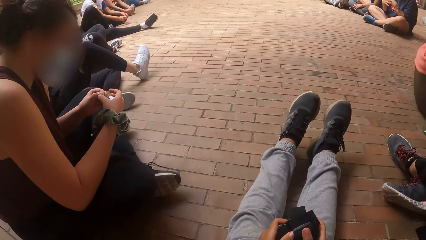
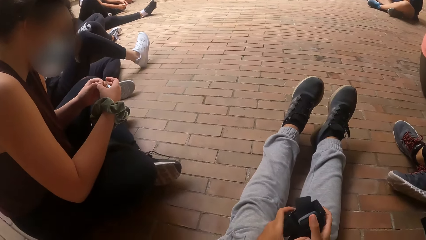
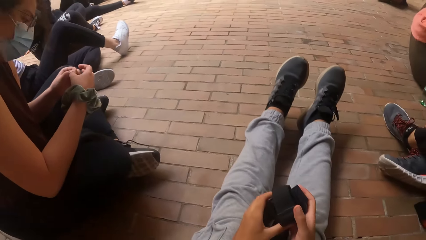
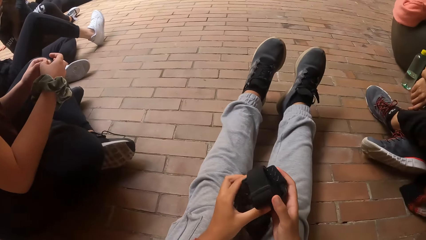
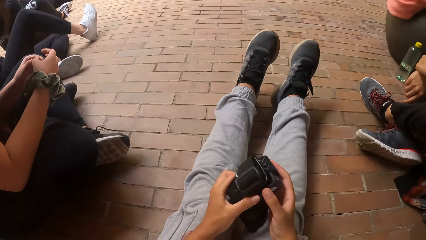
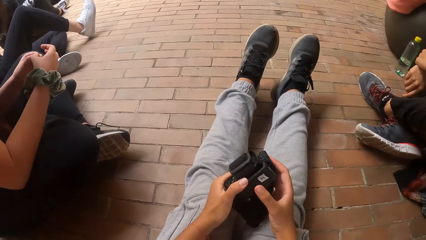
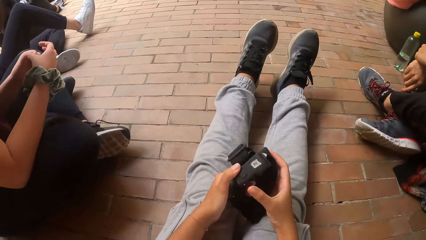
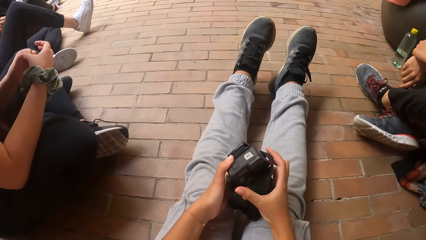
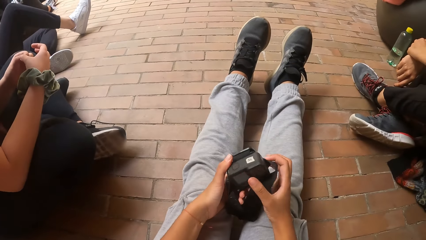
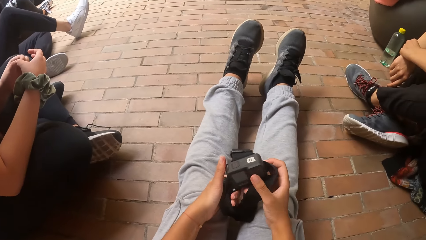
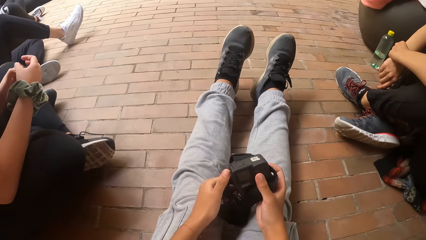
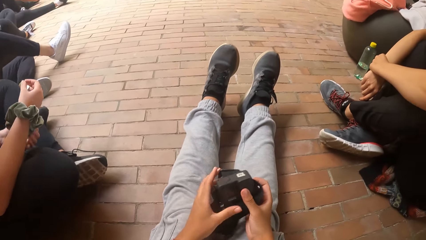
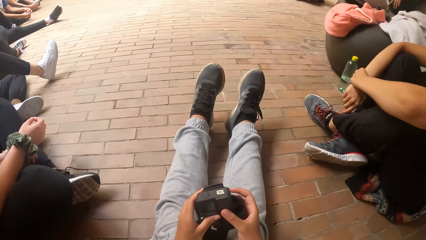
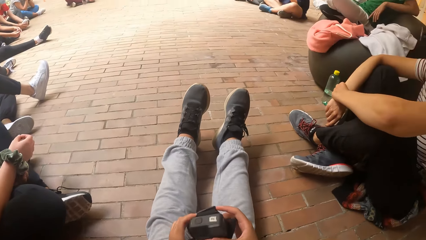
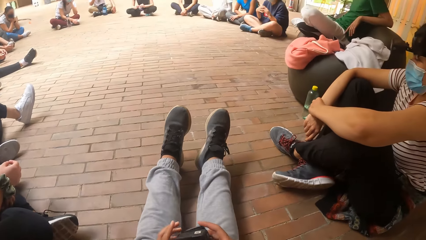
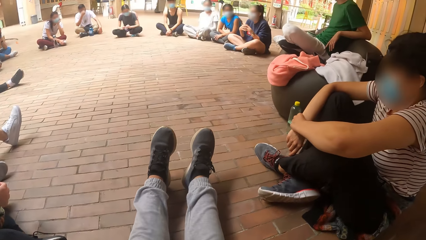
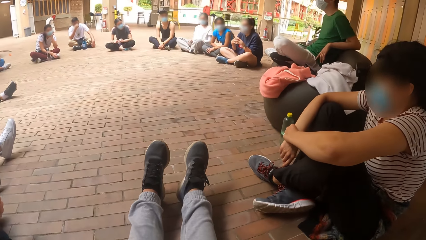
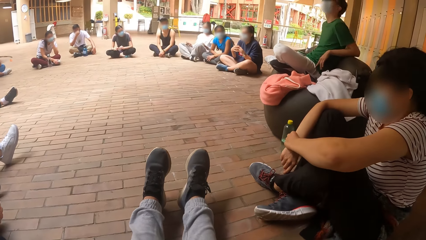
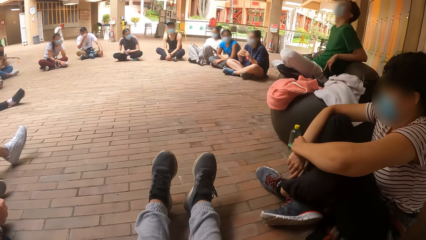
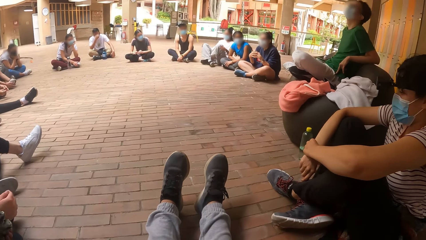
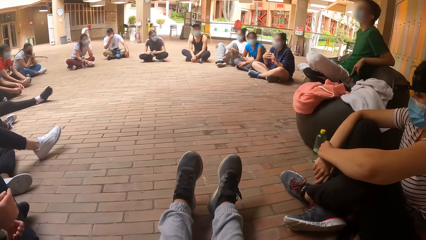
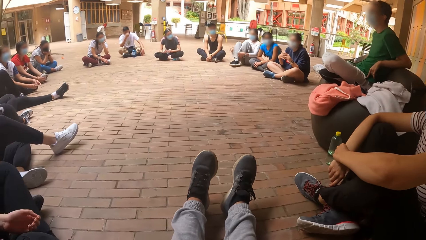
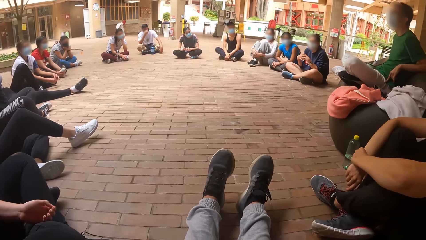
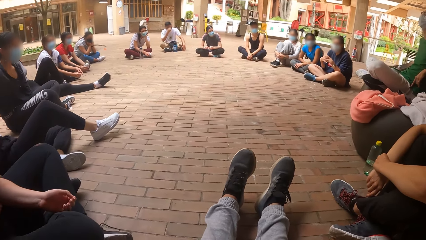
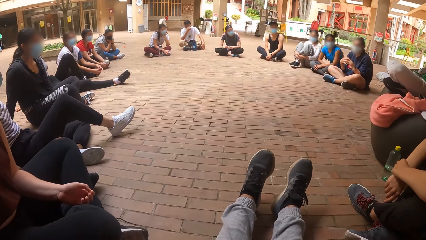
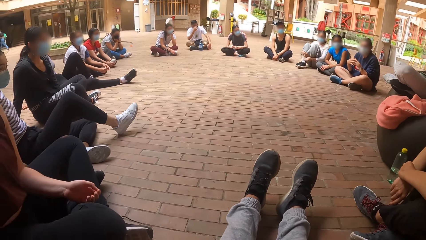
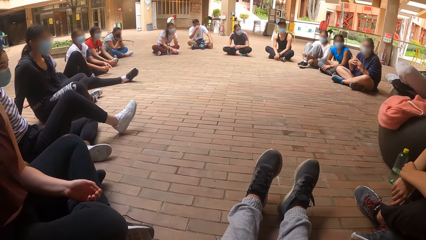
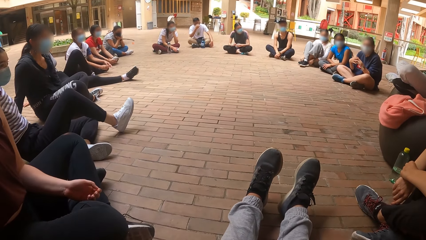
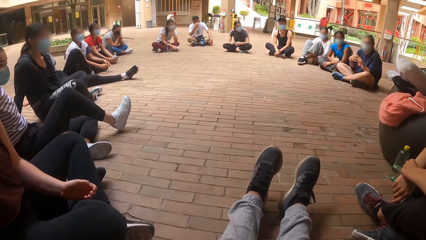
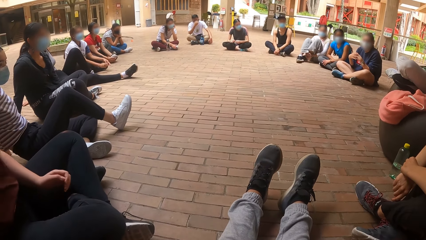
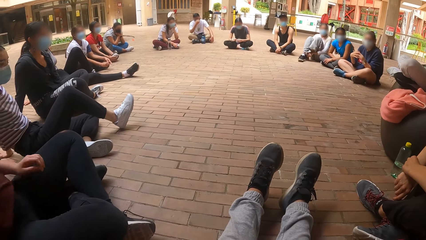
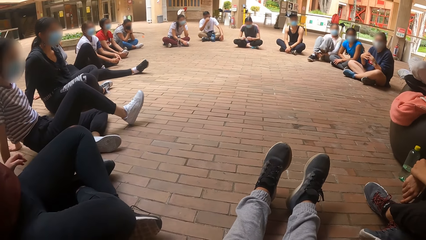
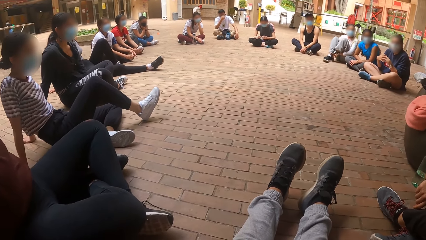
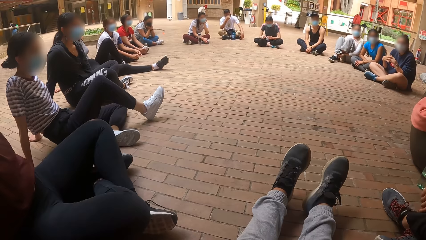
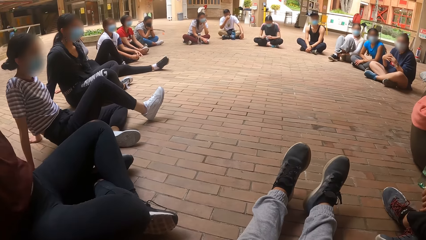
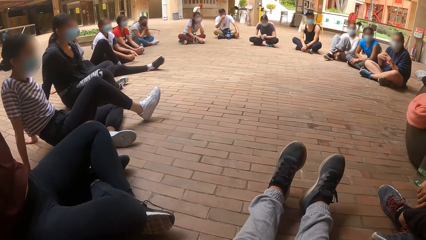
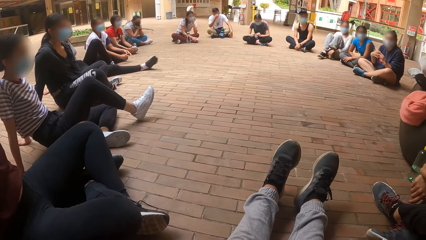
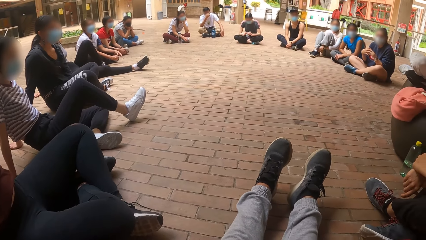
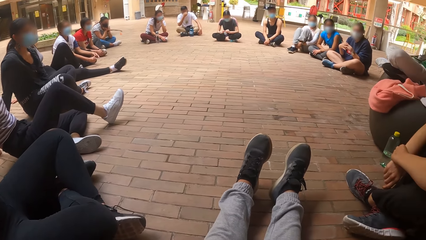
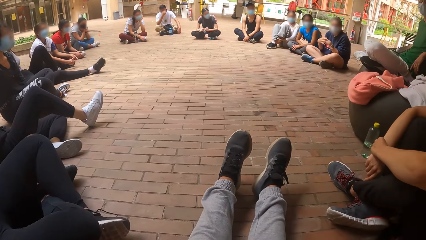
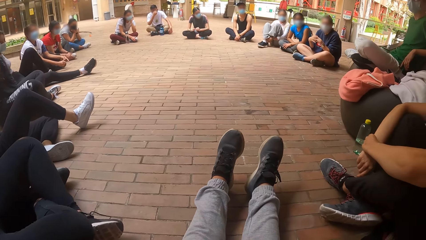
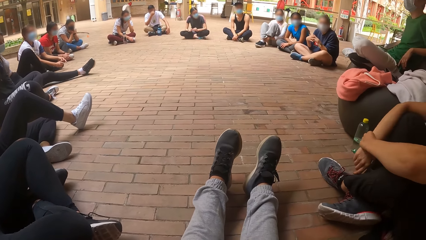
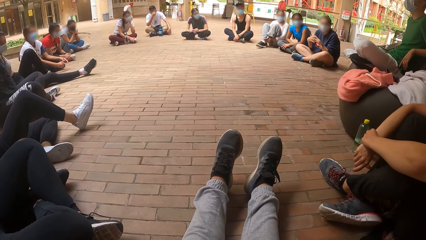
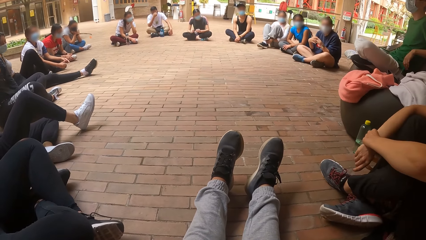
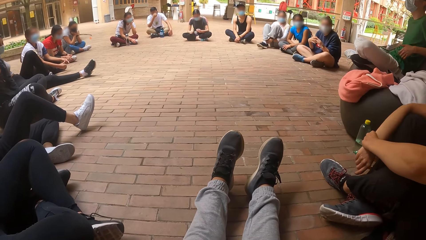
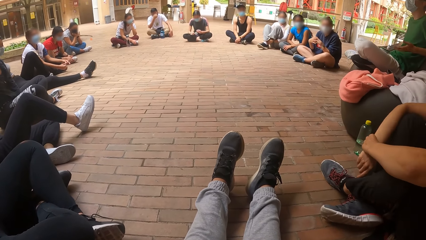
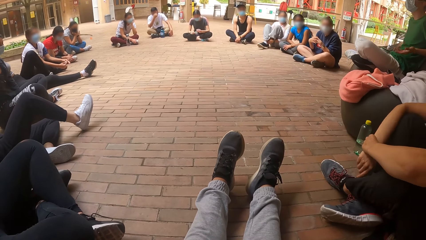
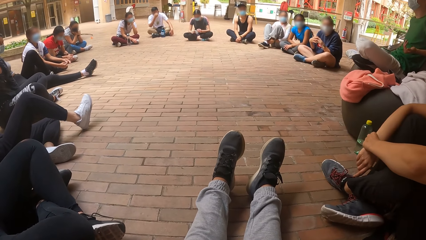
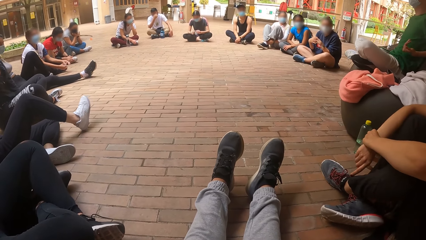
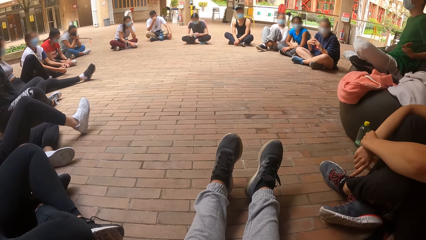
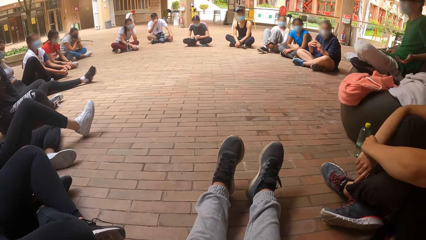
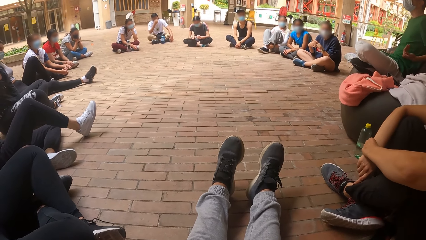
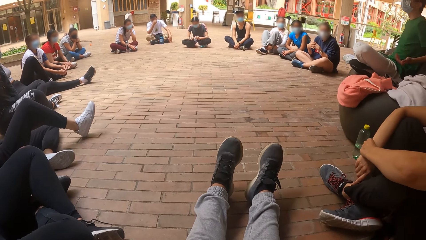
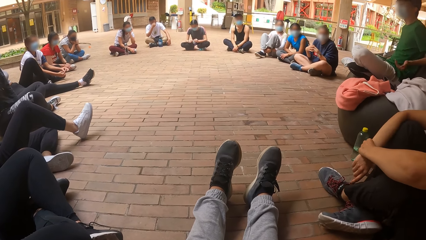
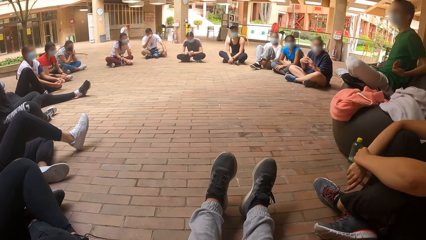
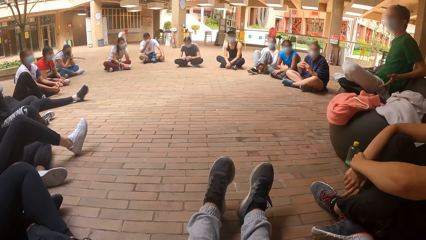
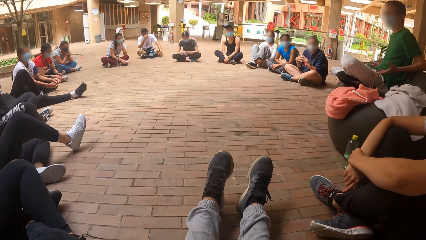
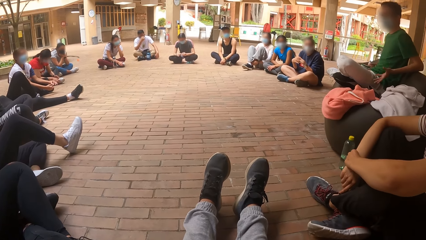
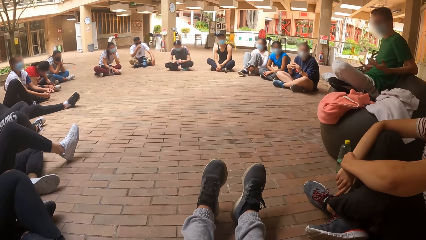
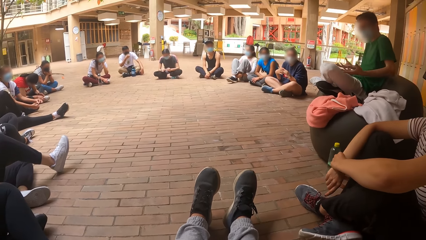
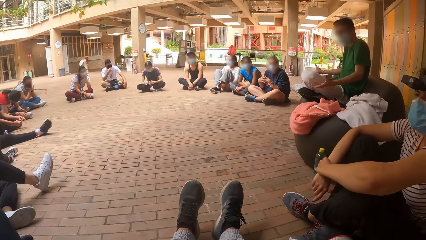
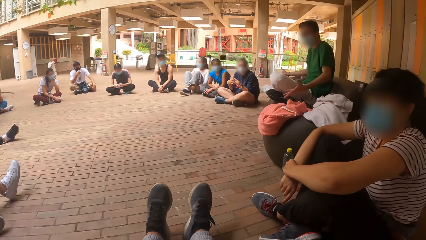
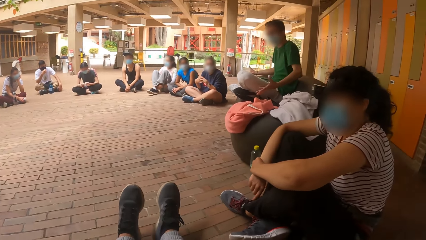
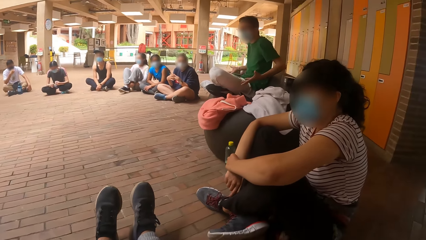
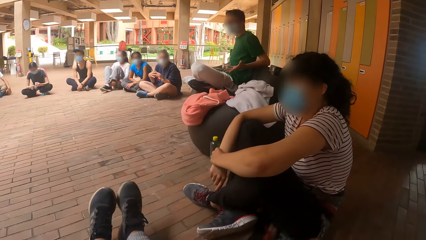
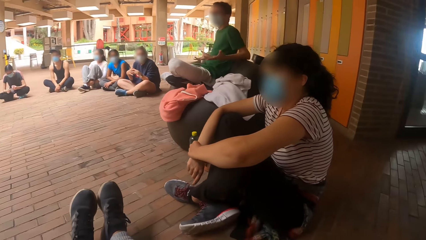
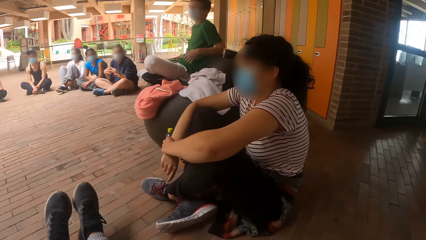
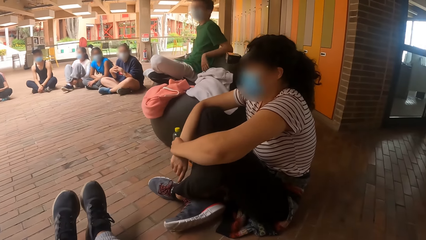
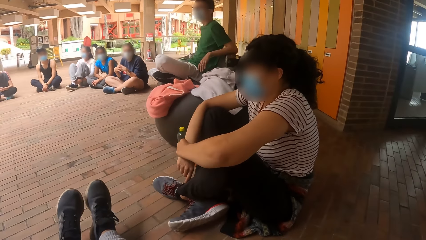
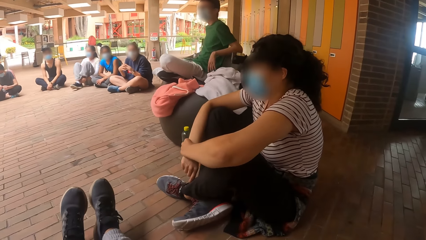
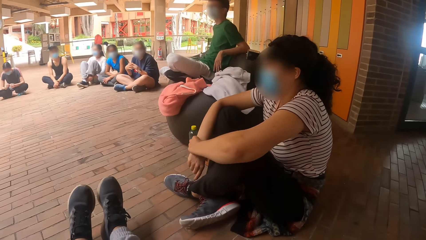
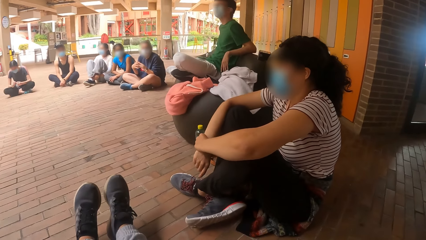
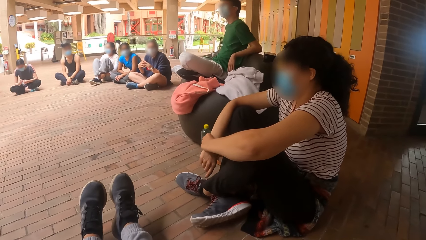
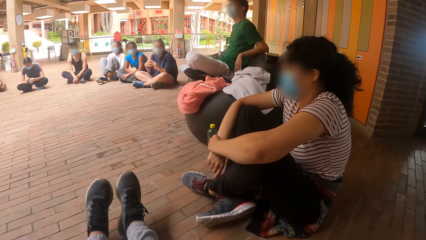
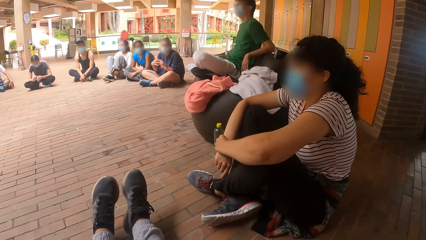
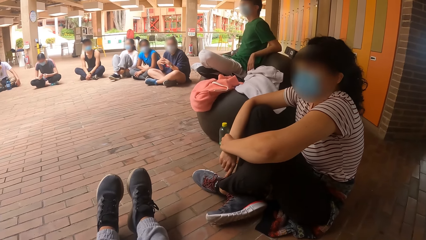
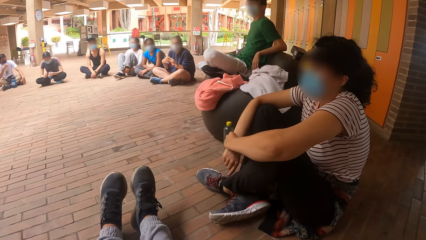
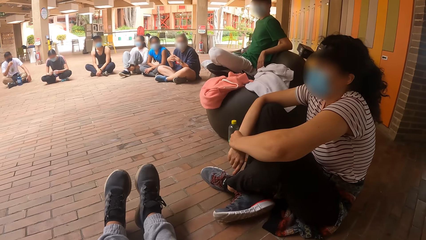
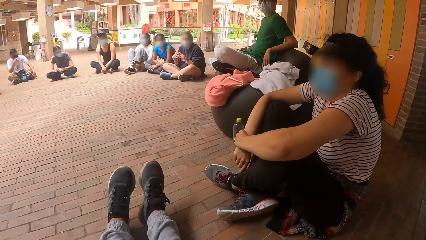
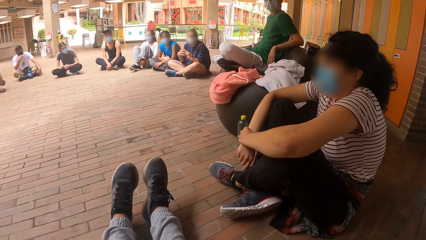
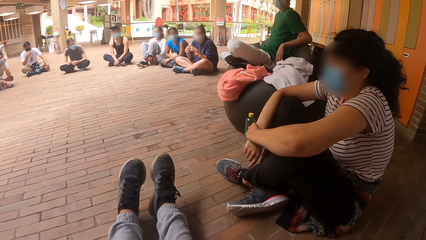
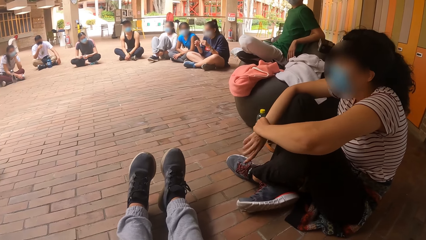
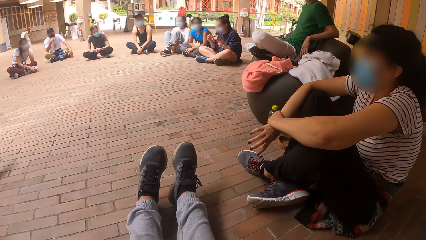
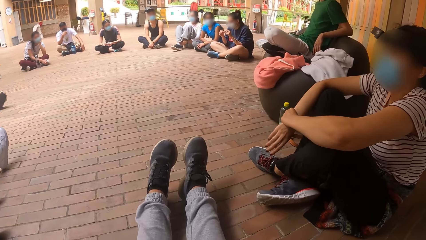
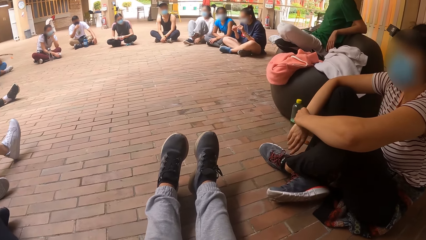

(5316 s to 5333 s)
The camera wearer checks her camera with her hands. She holds the camera with hands. A man interacts with the group of people. A woman moves on the floor. Another woman moves on the floor. The man moves hands.
